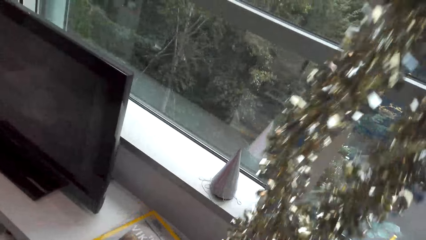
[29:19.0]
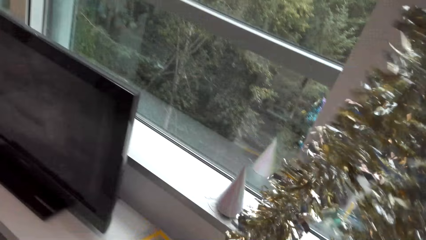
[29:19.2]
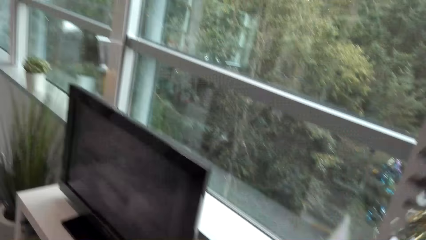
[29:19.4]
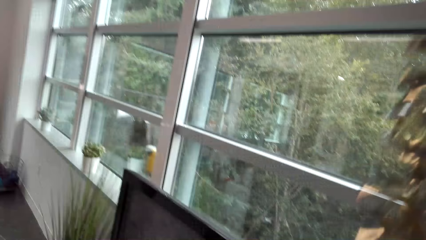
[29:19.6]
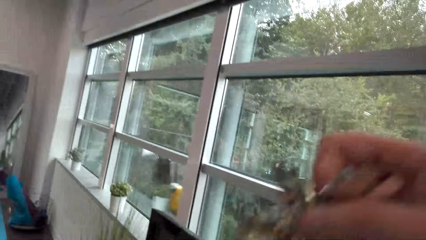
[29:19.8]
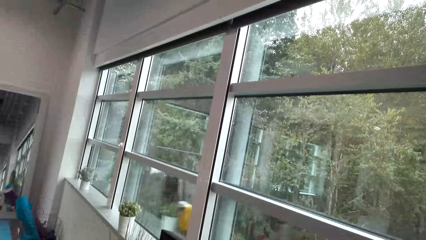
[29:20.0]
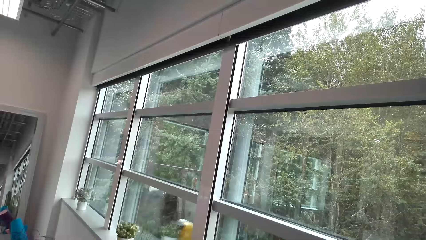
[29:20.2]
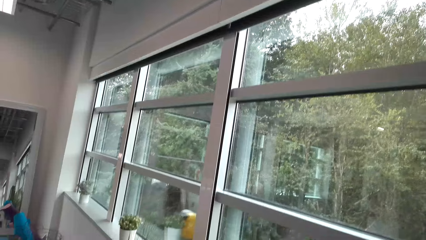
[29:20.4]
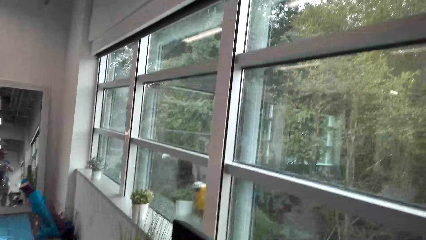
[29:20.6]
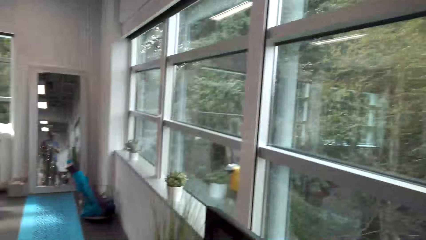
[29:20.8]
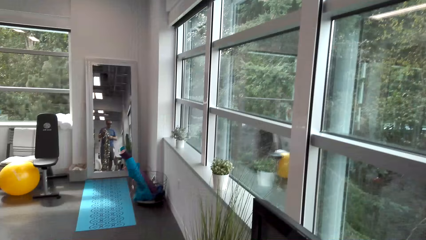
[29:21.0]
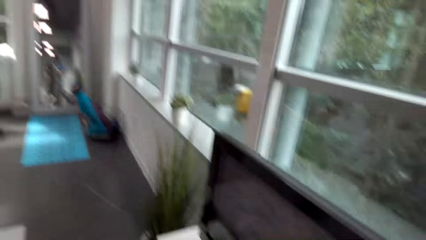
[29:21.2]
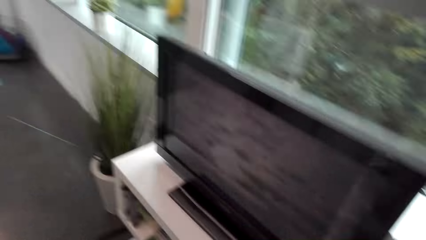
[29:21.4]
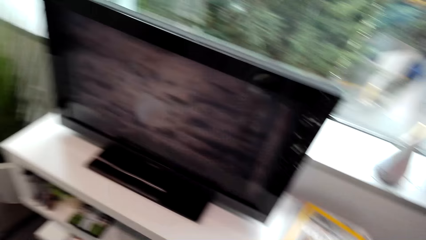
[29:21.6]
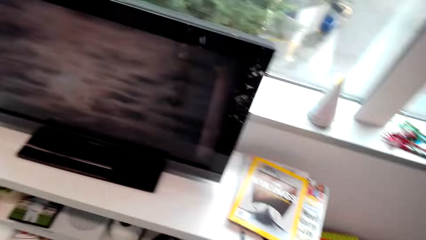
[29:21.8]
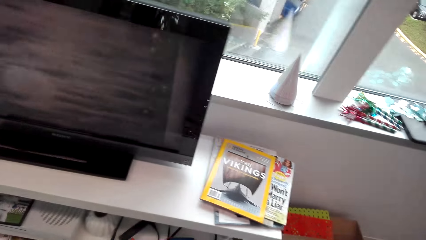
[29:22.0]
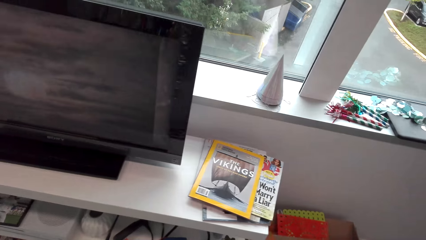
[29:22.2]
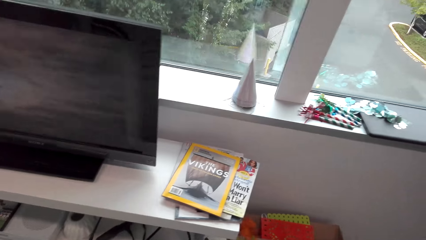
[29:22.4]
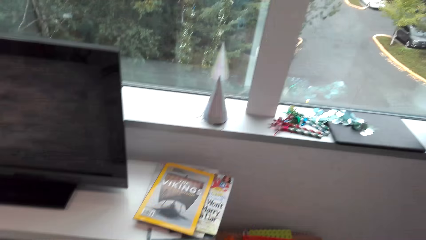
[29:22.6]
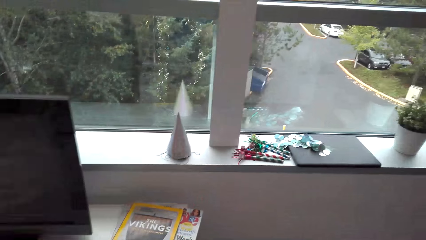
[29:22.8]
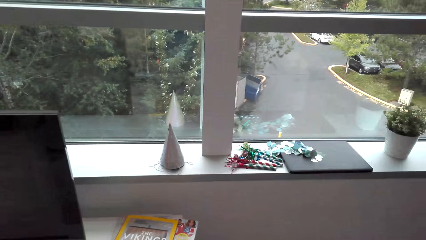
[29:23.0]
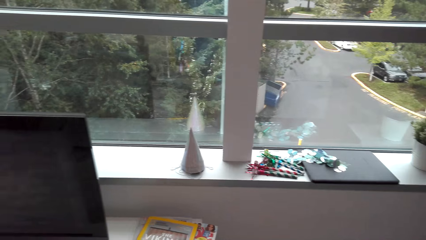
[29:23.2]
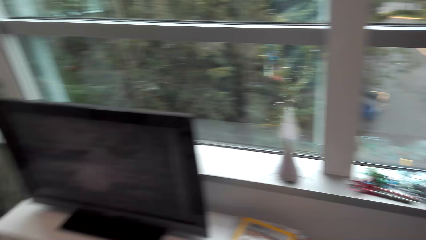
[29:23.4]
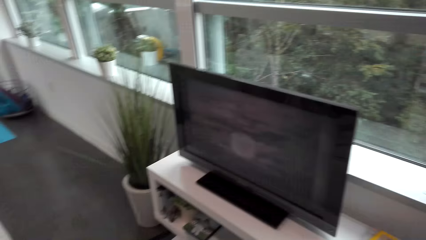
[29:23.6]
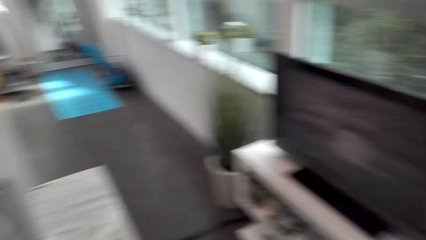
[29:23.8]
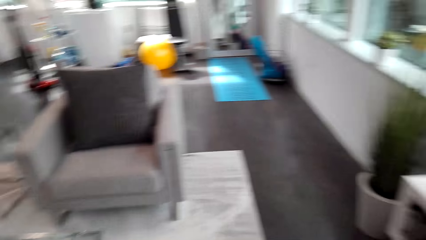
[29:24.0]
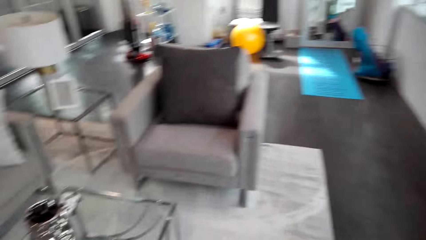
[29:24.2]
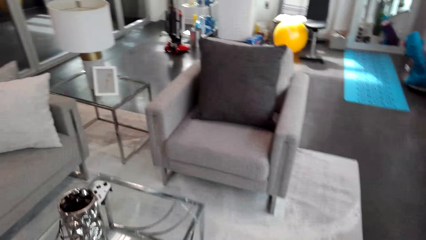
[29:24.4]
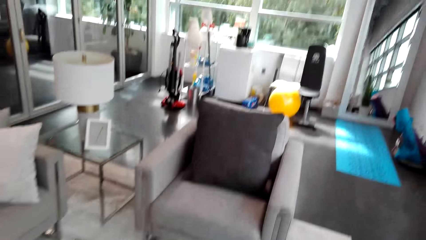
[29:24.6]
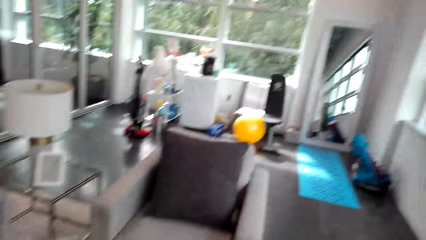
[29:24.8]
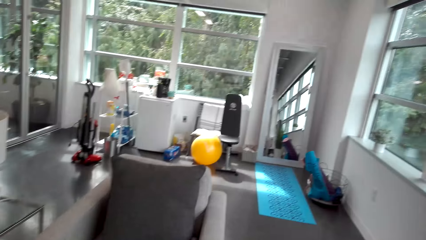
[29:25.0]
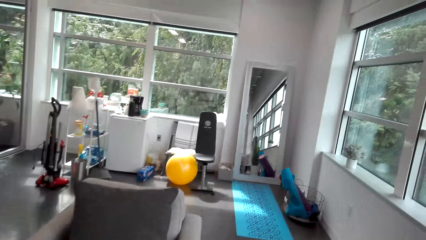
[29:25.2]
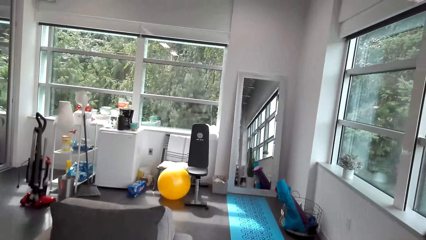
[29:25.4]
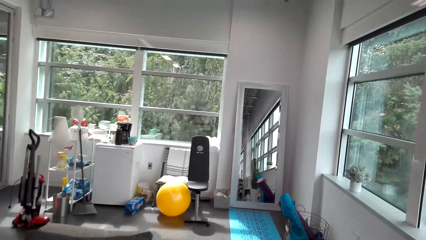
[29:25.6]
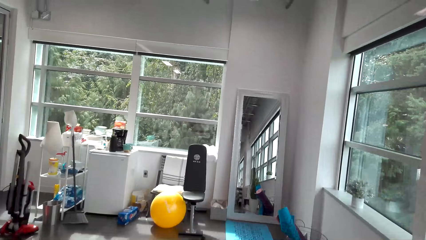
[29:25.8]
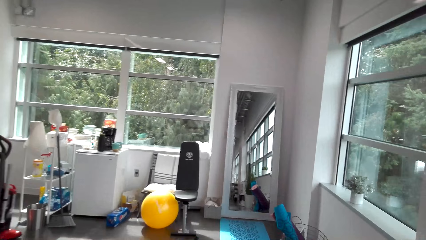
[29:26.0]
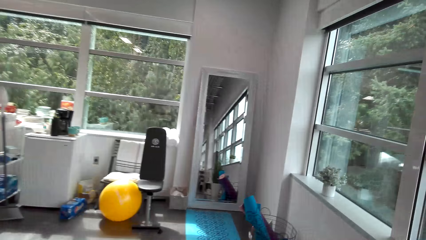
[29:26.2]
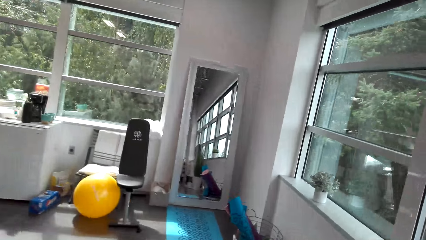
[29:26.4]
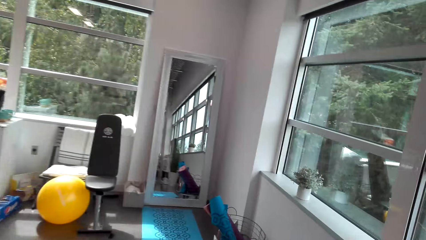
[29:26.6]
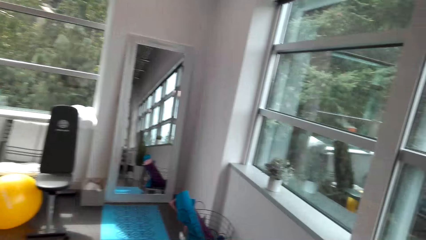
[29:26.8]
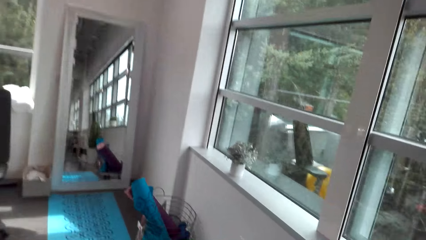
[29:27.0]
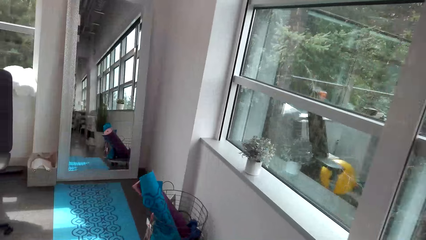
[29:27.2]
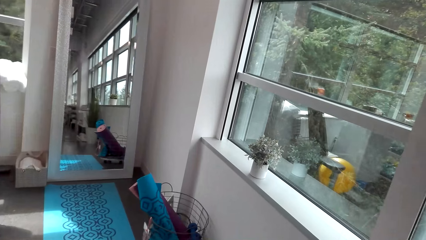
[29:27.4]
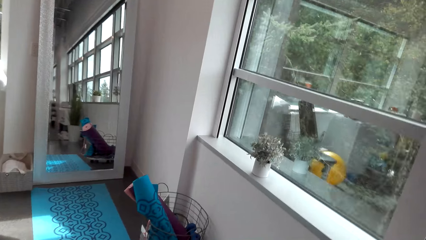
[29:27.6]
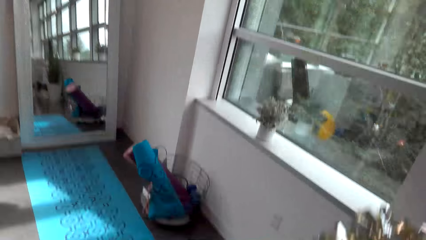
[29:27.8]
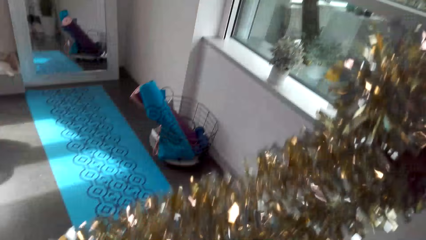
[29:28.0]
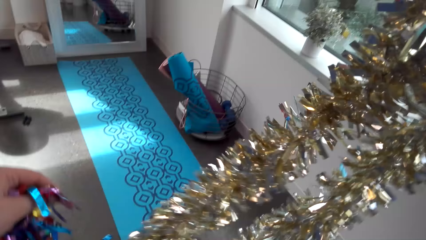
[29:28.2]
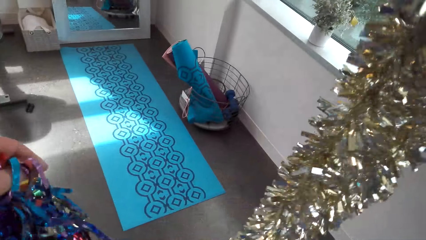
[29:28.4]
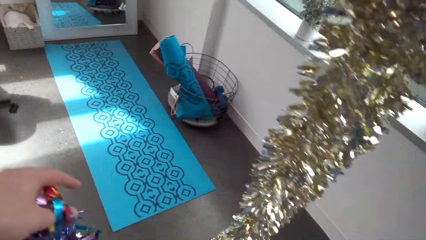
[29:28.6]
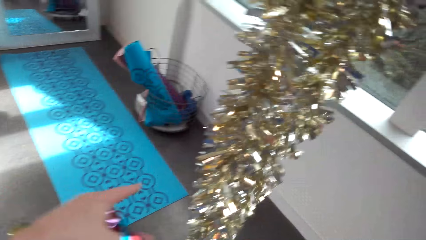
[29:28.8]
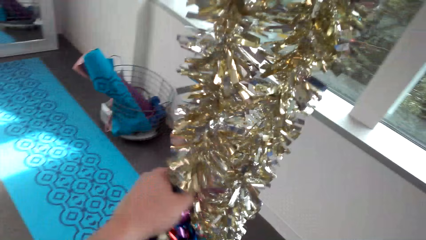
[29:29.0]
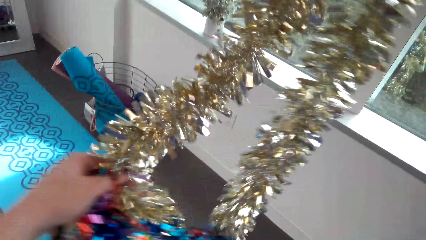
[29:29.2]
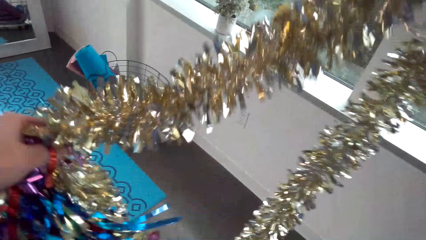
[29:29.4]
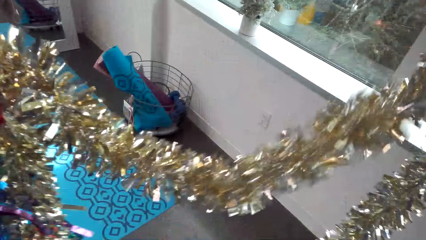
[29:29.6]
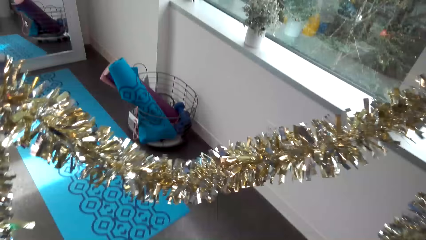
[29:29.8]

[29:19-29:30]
The camera wearer lifts the decoration. He looks around. He carries the flowers to another side of the window. He walks around. He stretches the flower on his way.

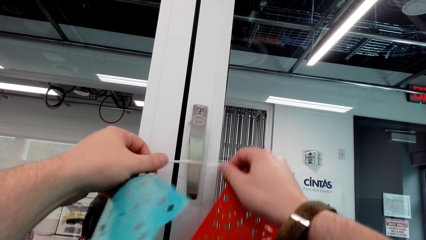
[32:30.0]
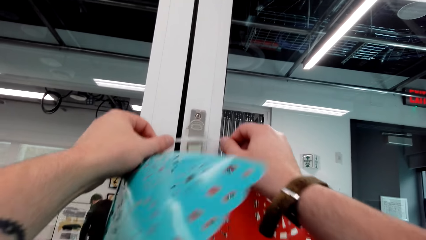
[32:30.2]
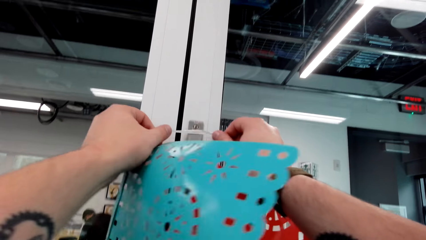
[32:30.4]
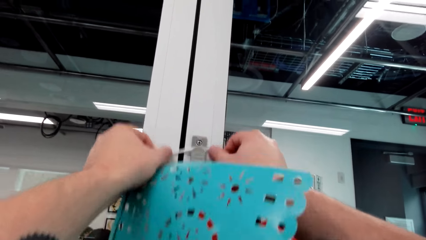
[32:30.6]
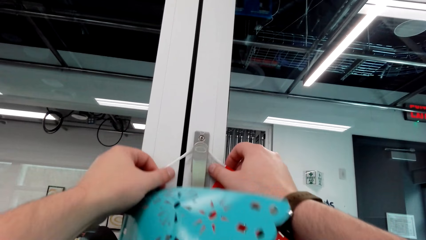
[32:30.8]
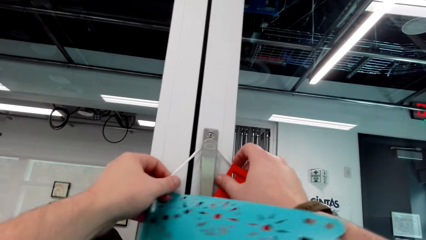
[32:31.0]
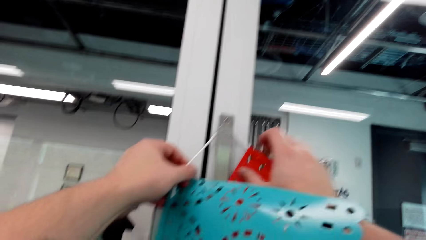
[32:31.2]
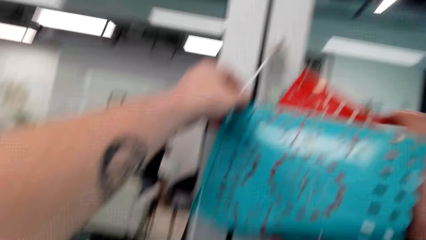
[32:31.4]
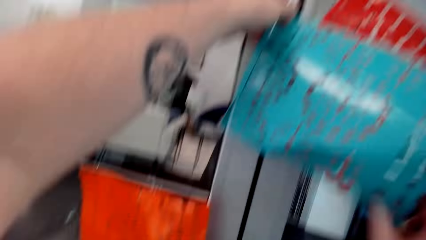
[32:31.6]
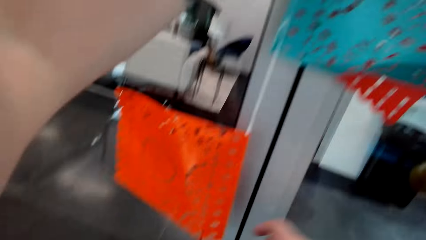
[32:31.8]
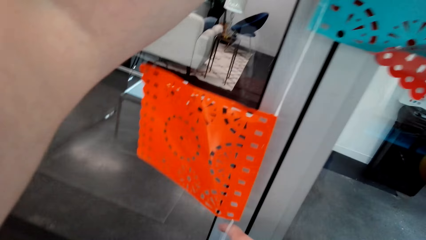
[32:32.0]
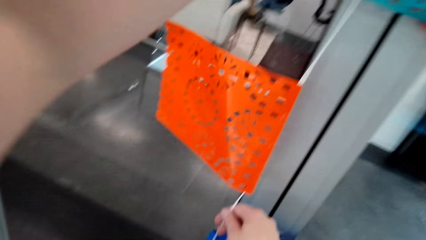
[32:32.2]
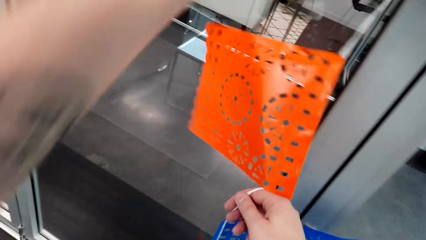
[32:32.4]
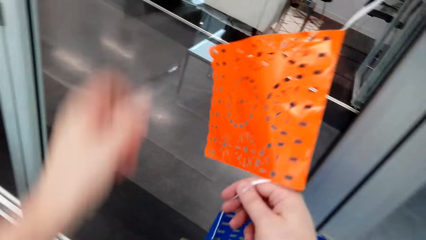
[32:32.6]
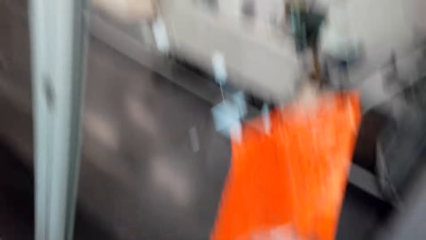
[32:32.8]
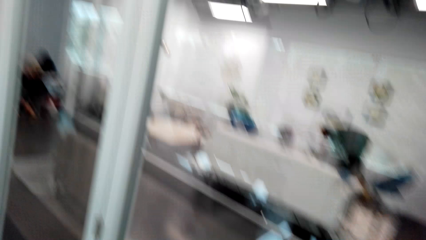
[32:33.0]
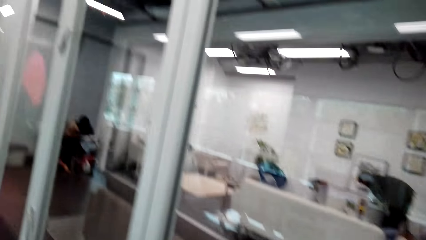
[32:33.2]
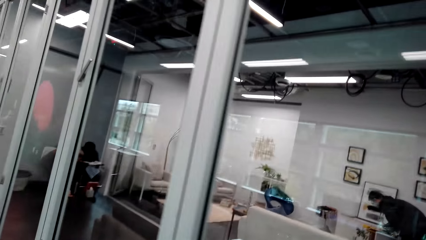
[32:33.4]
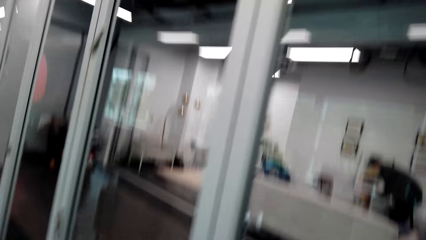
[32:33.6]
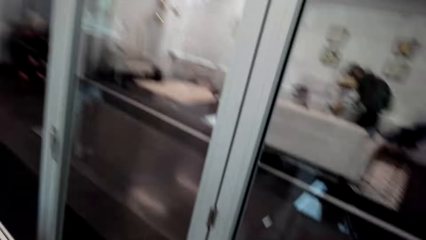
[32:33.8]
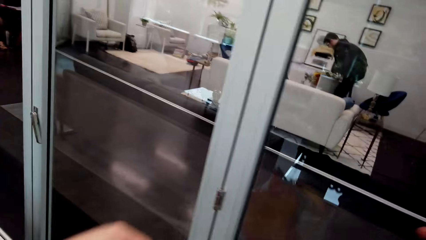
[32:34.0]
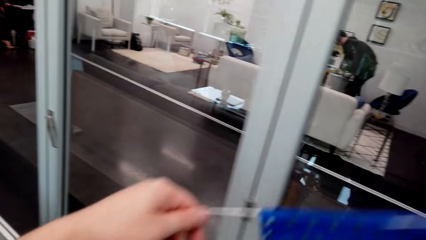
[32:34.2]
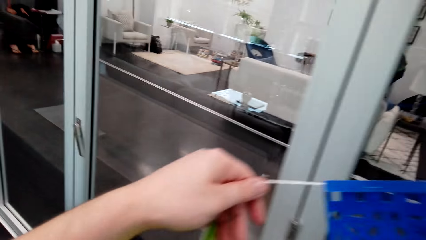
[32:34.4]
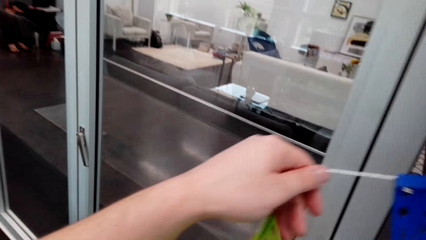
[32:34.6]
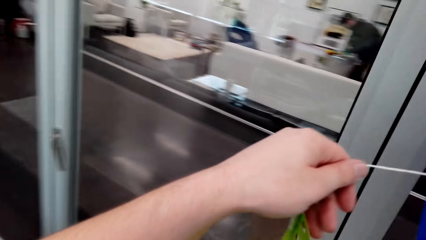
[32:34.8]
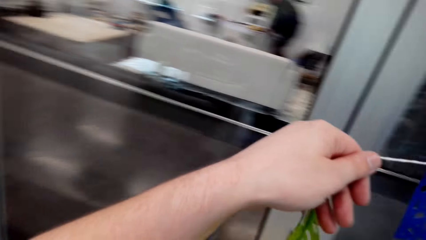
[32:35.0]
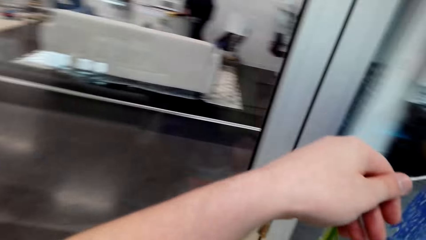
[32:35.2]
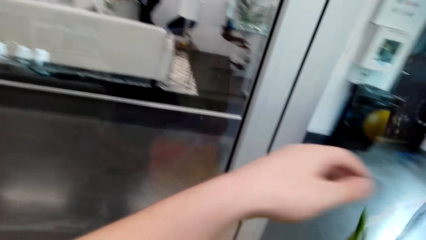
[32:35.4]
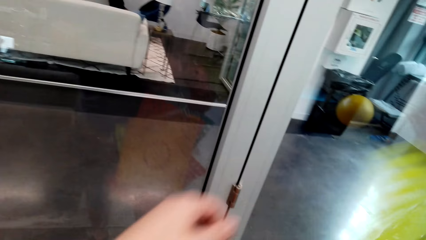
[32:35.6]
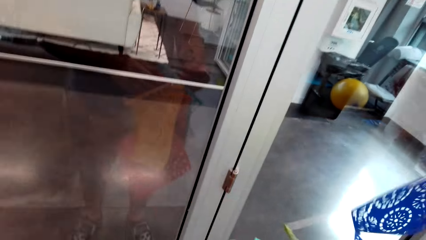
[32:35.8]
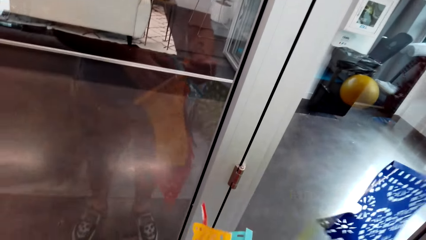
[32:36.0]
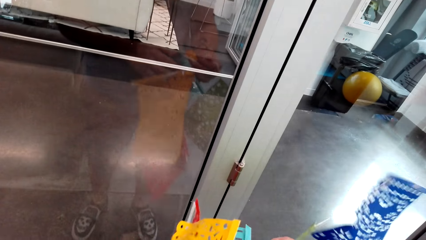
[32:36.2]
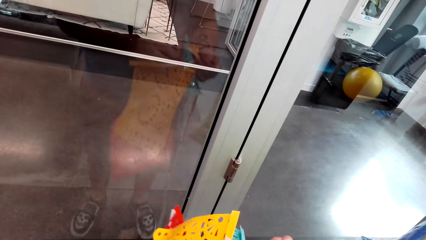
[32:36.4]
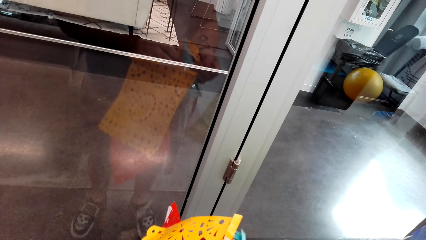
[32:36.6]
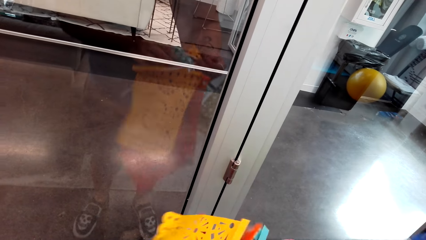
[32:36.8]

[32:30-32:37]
The camera wearer hangs a ribbon on a door handle. They pick a ribbon. They align the decorations.
